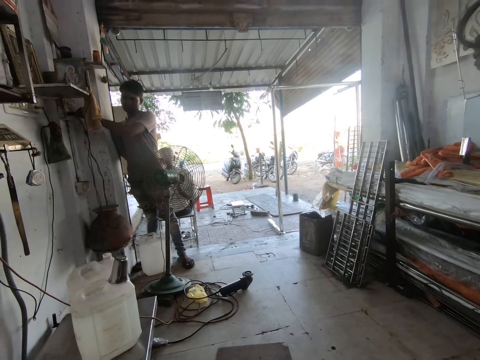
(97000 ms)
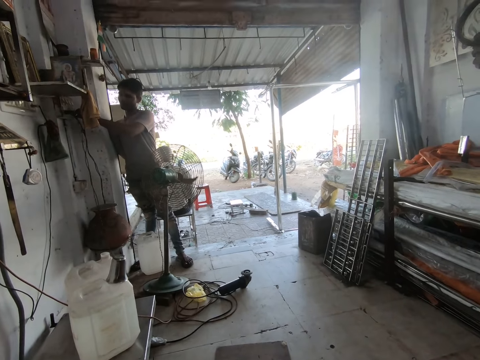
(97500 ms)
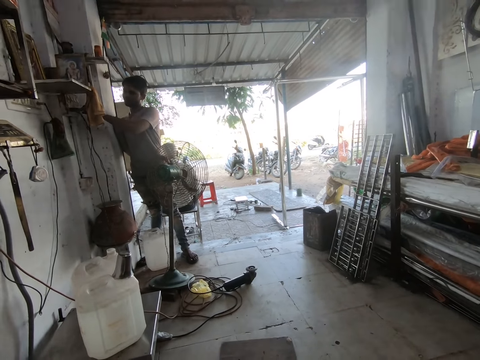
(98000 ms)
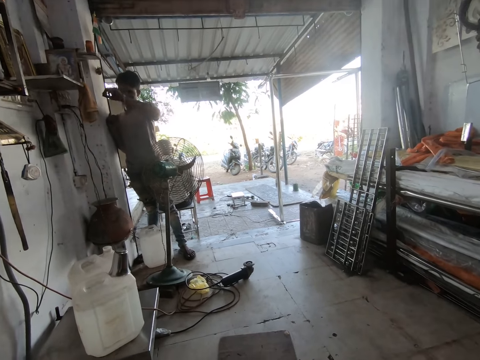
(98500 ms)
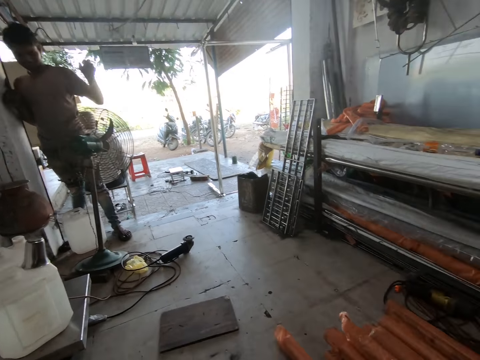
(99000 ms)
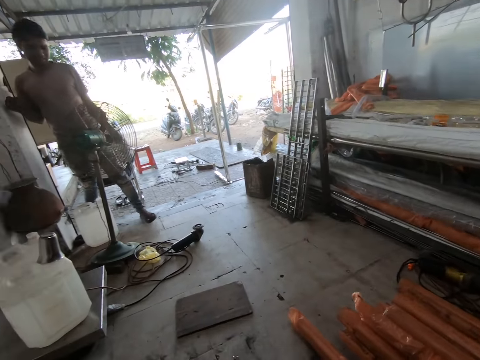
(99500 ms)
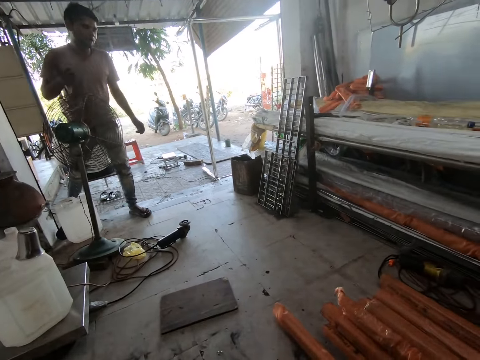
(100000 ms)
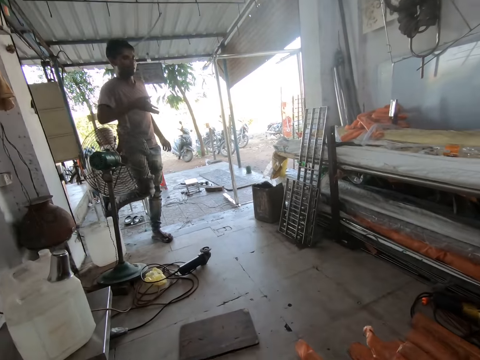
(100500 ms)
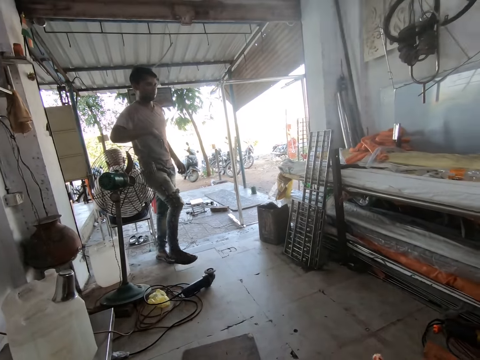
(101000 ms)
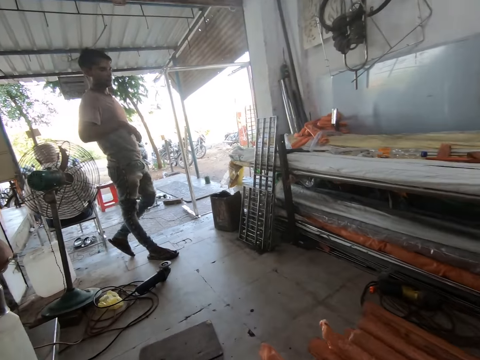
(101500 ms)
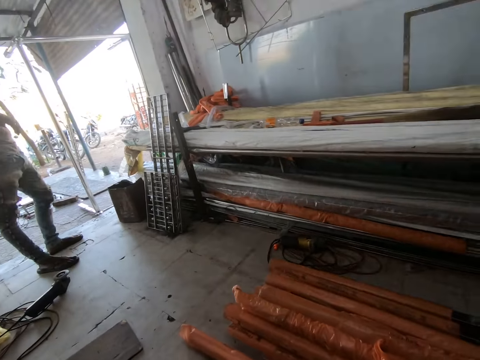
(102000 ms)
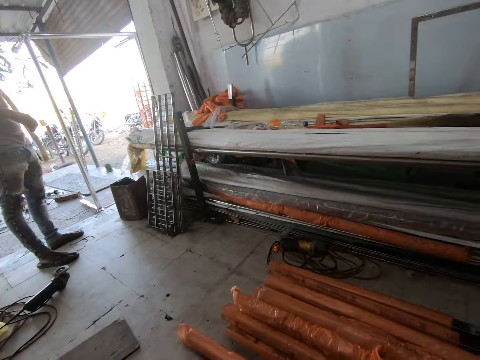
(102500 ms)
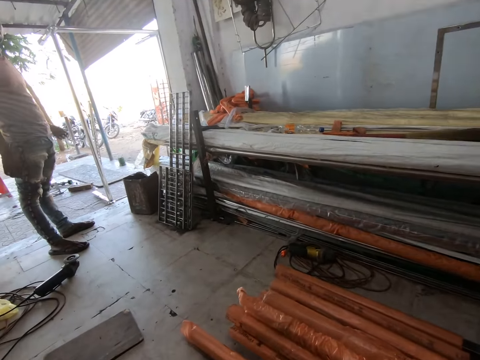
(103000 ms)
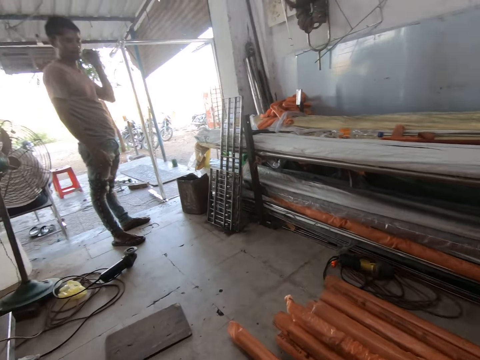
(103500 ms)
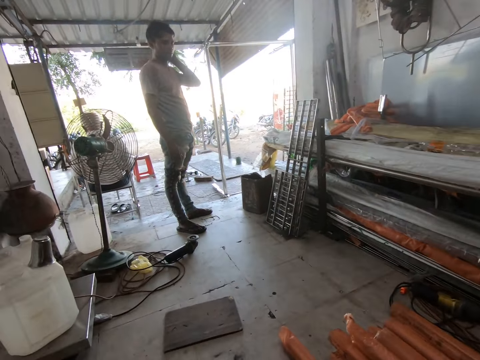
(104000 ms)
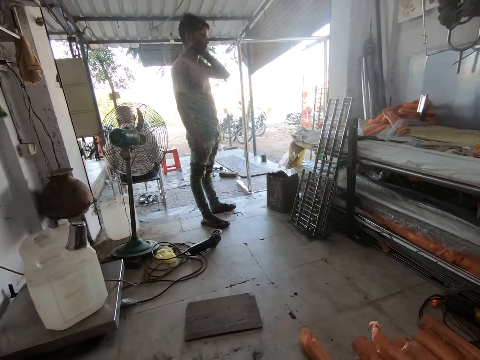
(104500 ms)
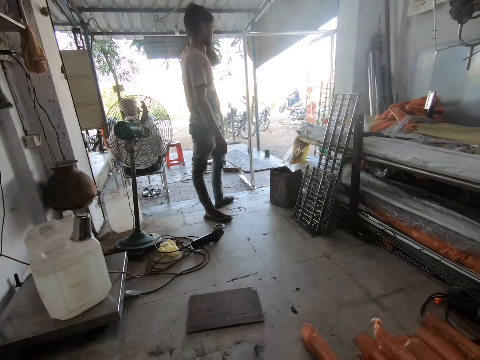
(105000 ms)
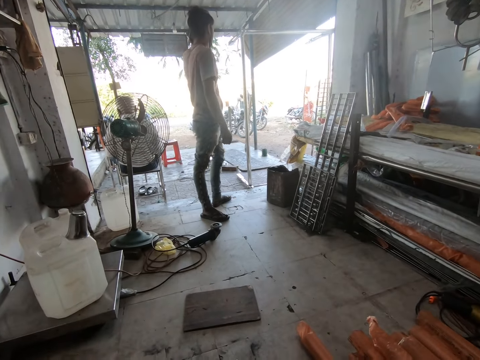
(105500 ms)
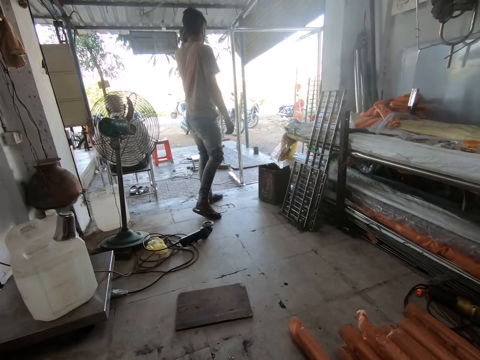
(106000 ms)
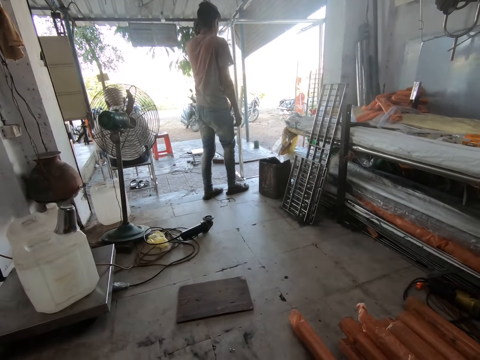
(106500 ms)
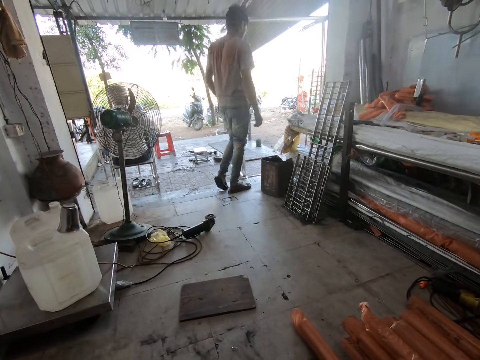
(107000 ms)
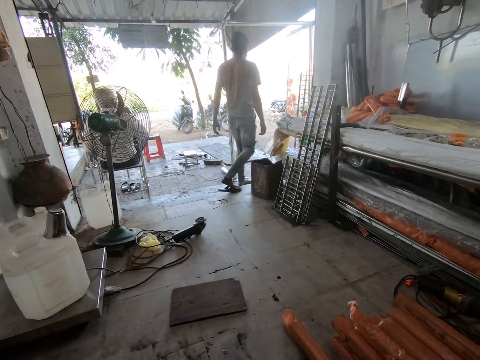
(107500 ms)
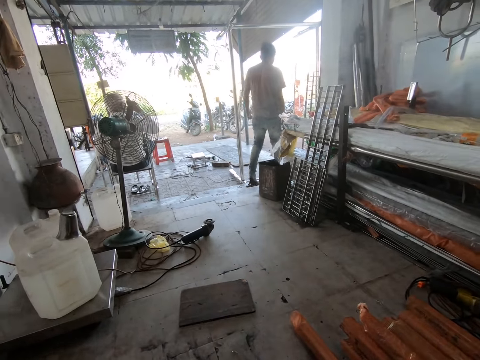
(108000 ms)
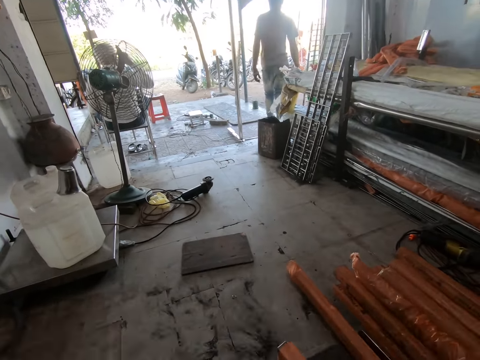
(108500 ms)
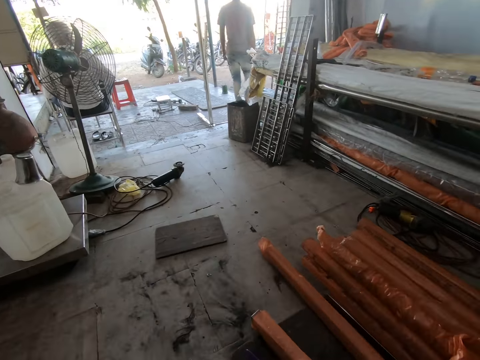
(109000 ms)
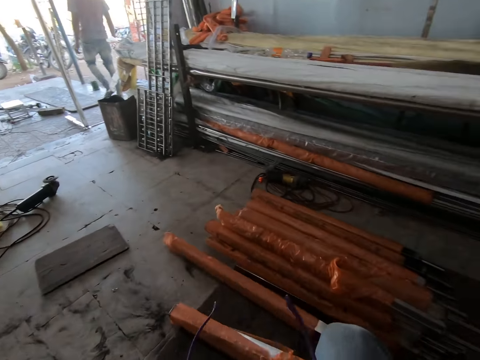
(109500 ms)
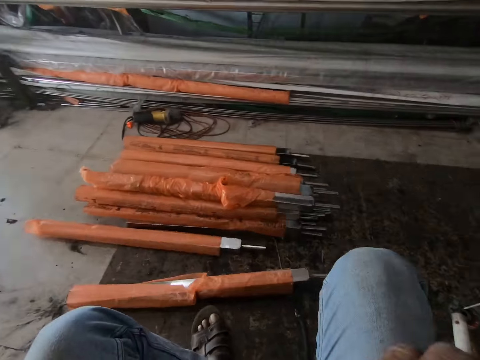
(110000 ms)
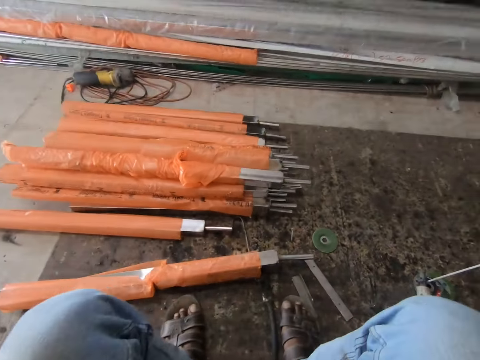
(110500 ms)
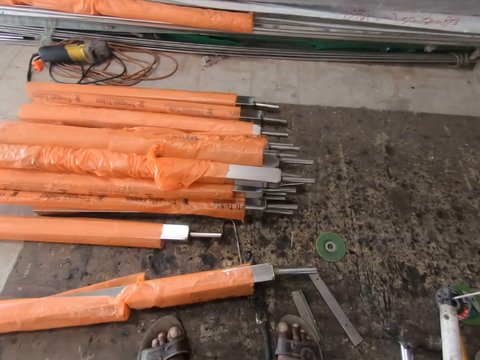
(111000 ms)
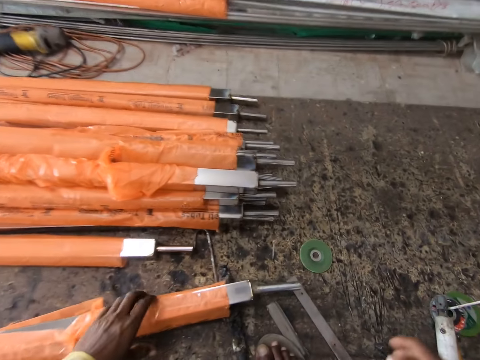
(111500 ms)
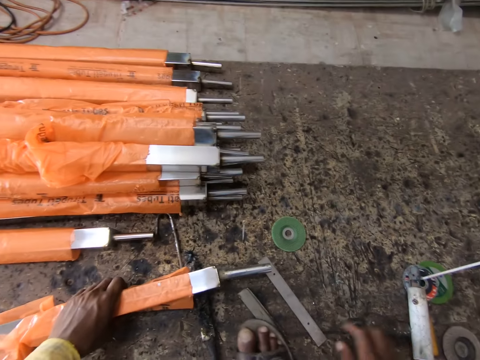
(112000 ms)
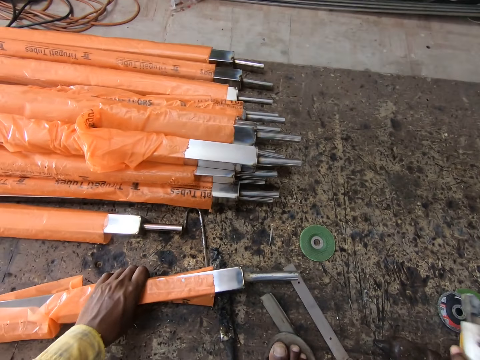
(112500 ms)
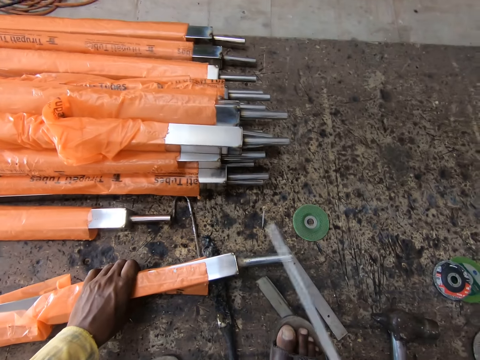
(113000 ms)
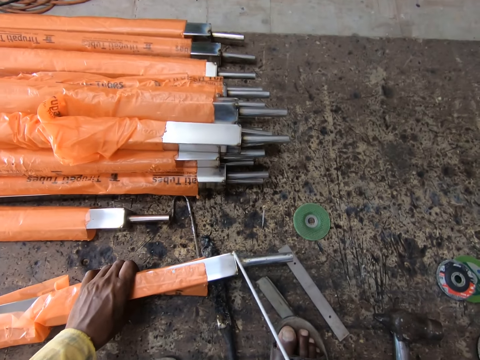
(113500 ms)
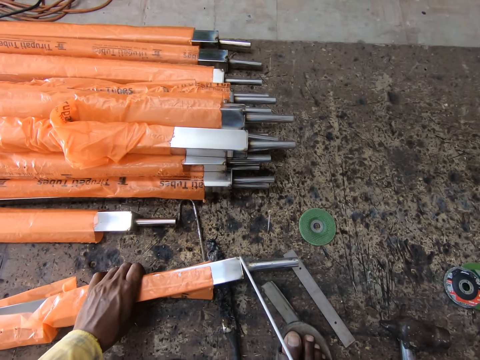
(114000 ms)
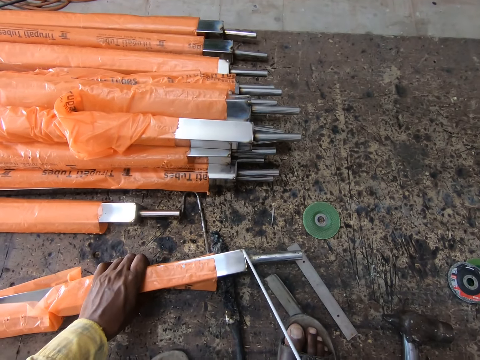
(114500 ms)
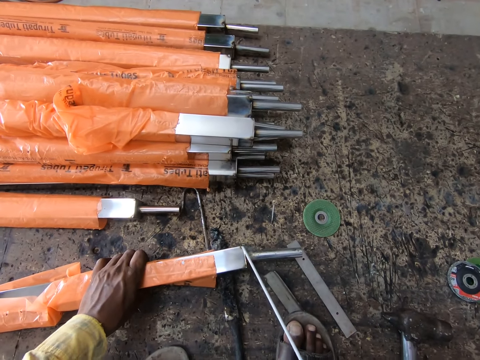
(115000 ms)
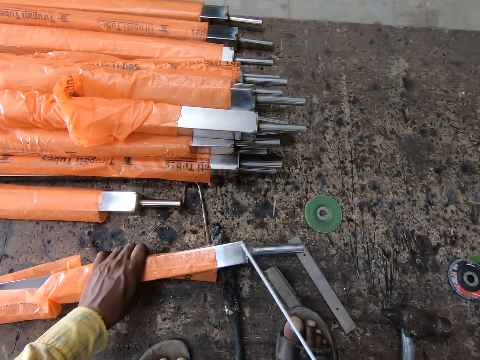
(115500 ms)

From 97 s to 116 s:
A man walks around the workshop. The camera wearer interacts with the man. They look around the workshop. They hold a metal. They pick up a welding machine. They hold the welding machine. They weld the metal using the welding machine.

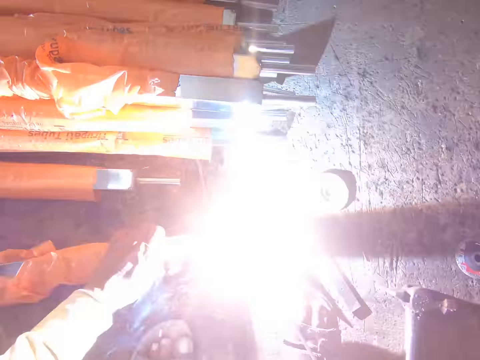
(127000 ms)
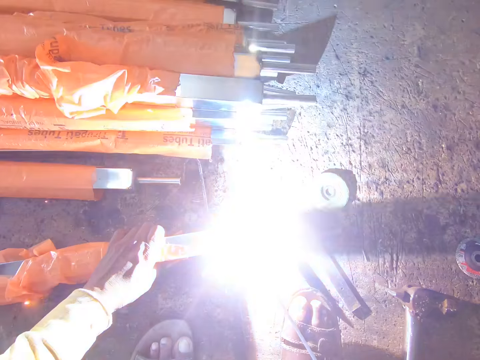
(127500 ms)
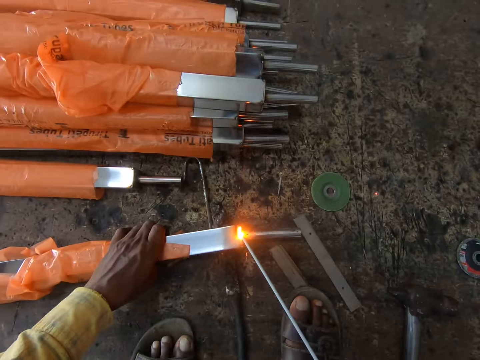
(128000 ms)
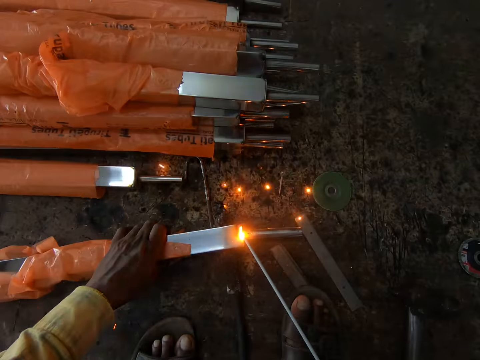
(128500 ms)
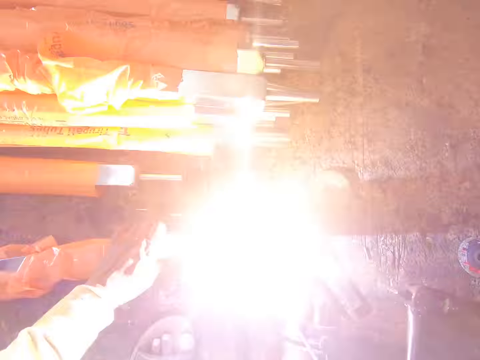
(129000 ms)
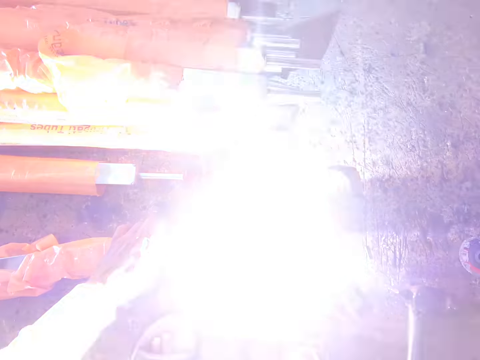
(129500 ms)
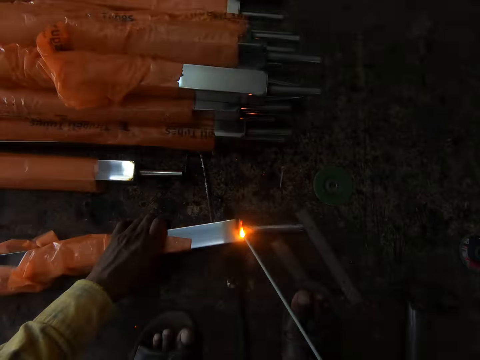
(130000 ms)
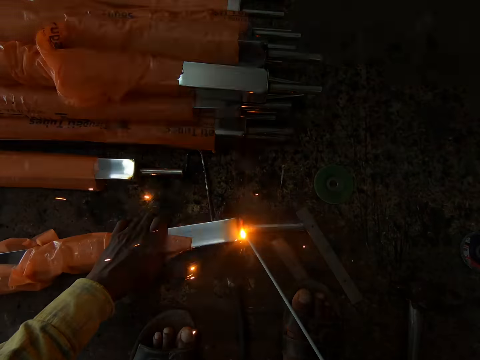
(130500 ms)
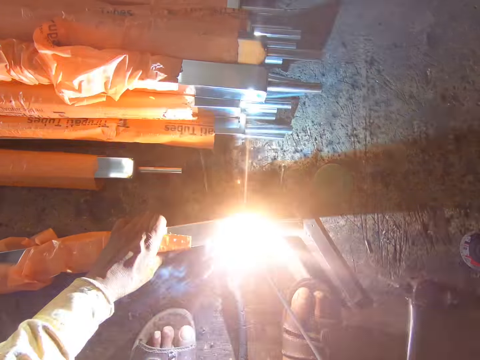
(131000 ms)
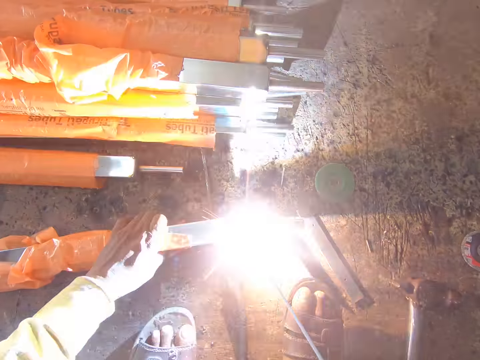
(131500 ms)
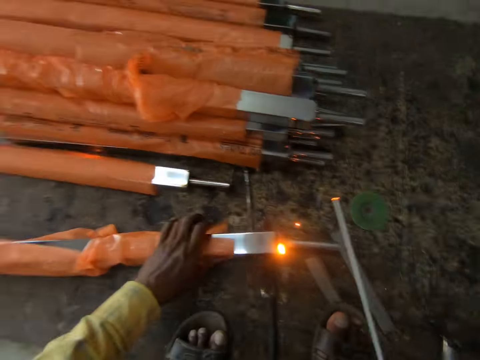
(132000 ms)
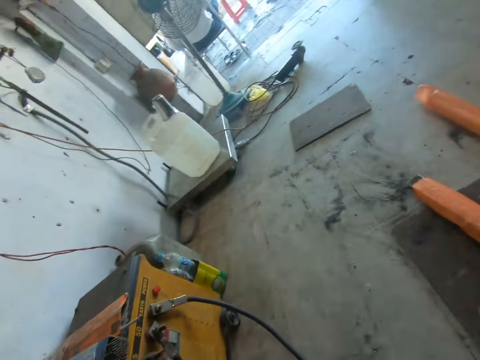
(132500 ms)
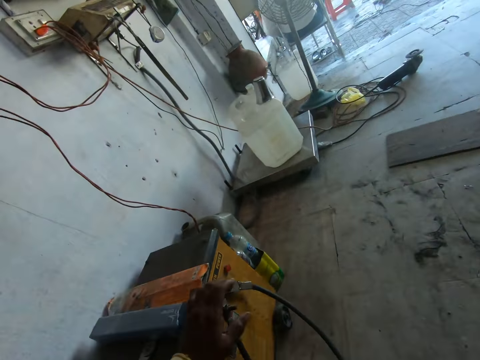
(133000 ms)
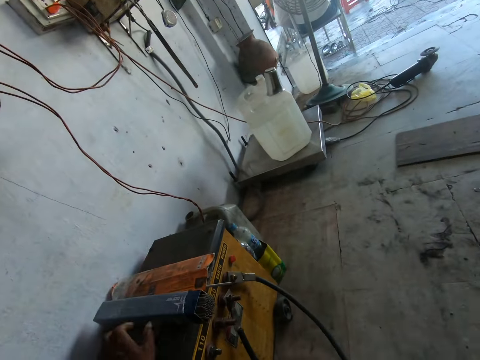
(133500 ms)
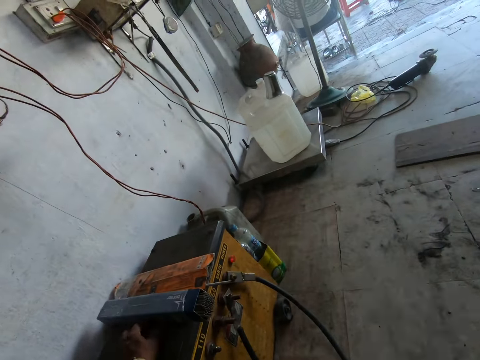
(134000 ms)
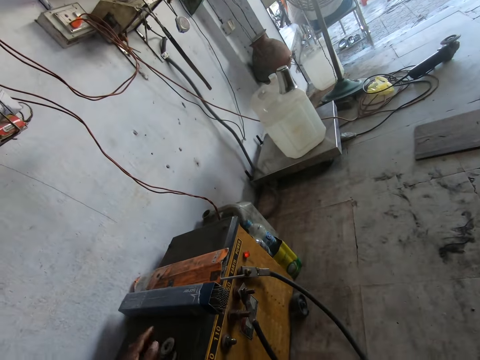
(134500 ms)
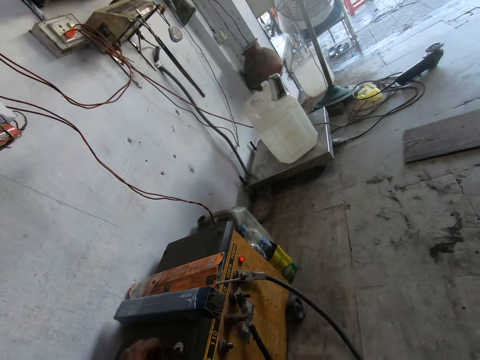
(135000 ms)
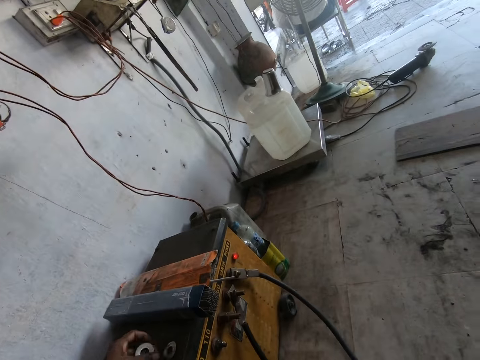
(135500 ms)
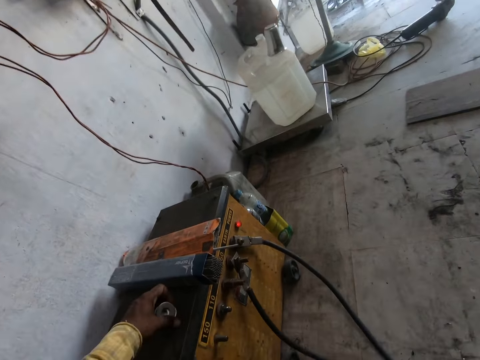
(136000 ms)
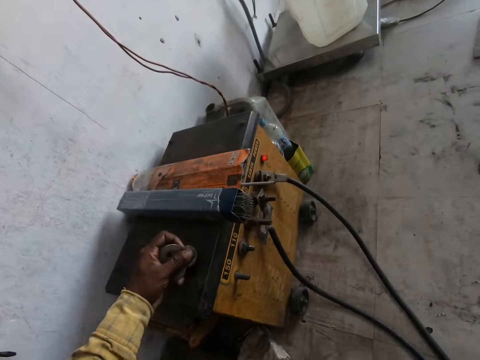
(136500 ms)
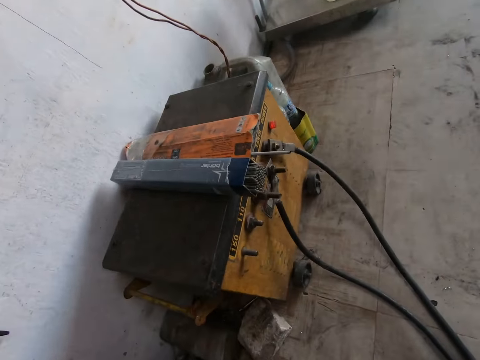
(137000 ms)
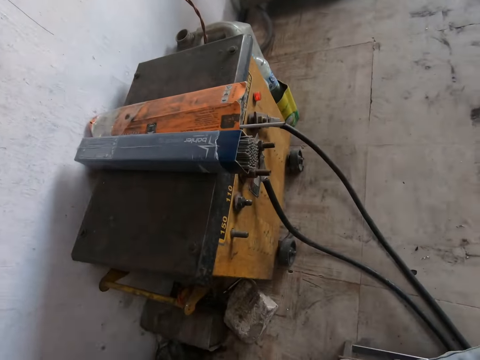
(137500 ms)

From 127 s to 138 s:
The camera wearer looks around the workshop. They pick up a washer bolt.
